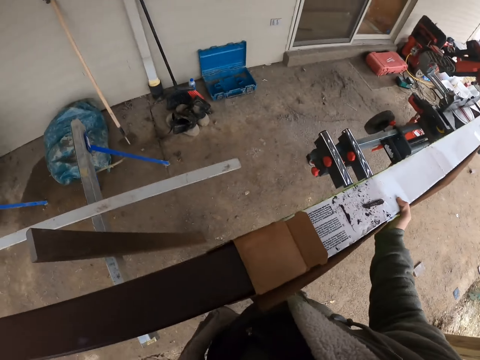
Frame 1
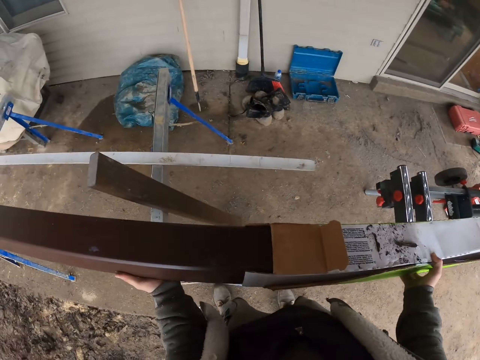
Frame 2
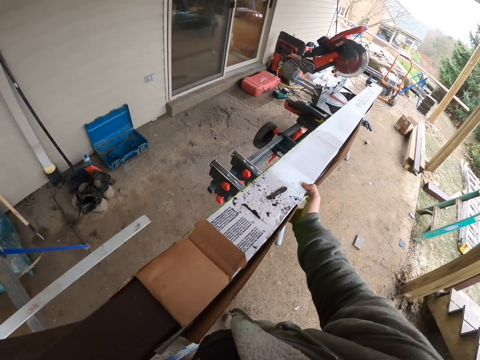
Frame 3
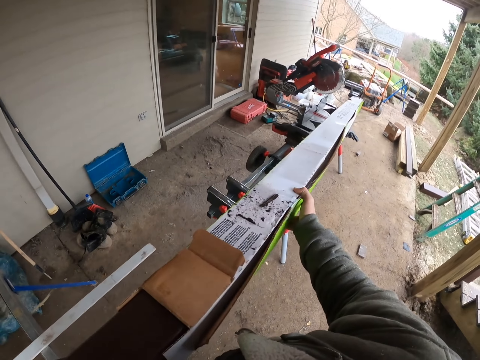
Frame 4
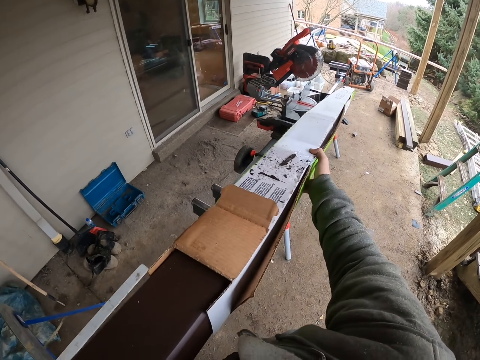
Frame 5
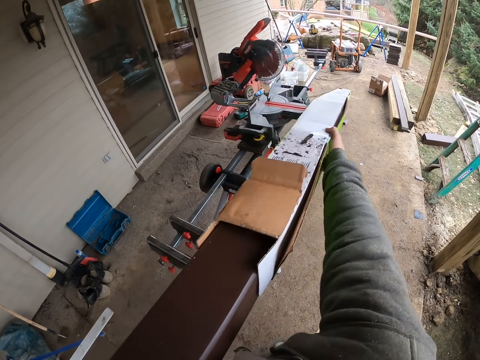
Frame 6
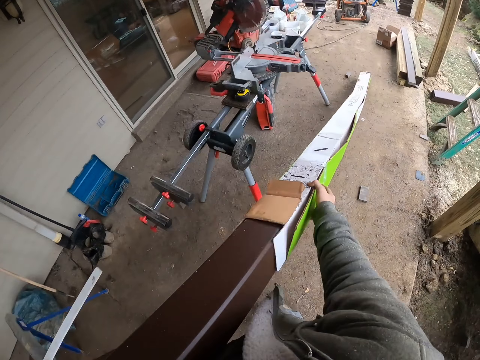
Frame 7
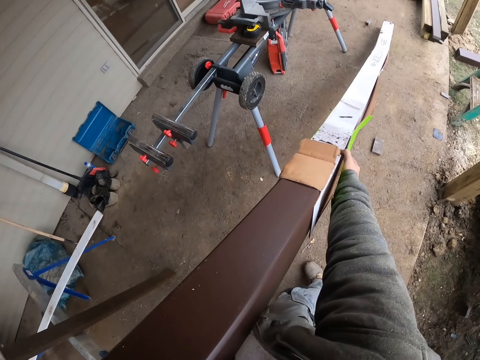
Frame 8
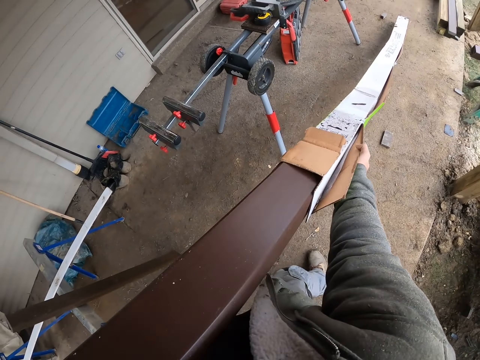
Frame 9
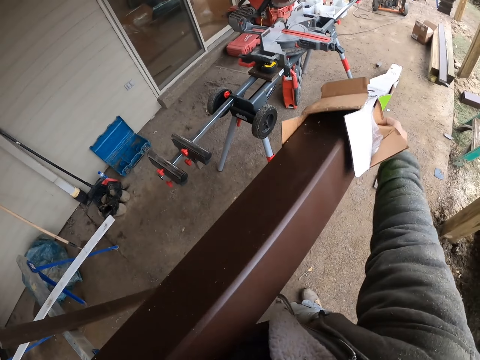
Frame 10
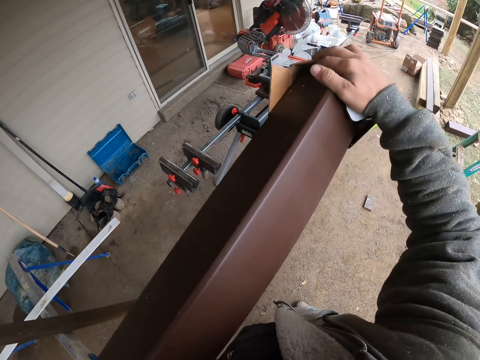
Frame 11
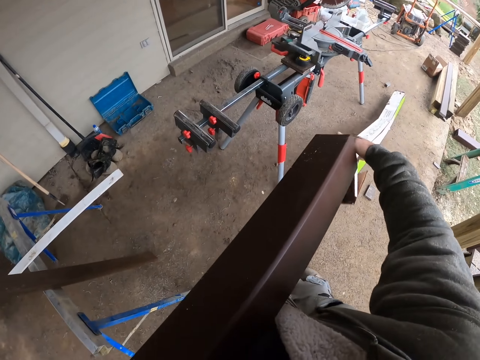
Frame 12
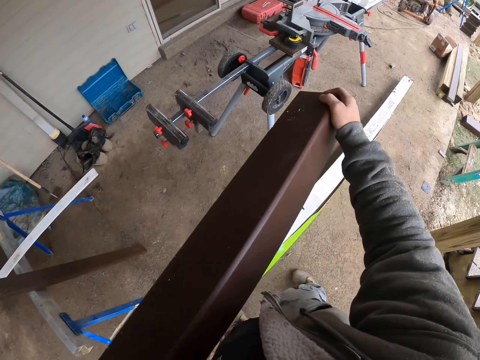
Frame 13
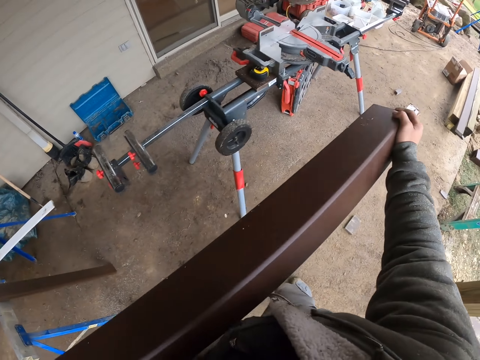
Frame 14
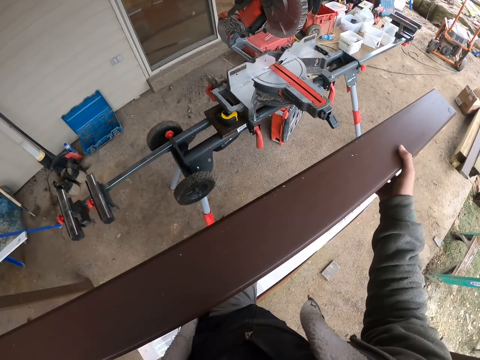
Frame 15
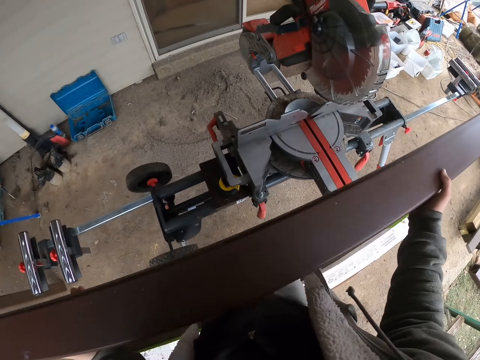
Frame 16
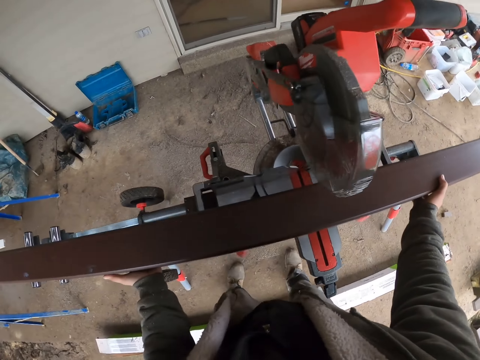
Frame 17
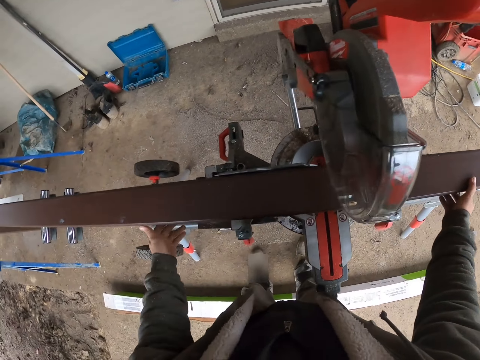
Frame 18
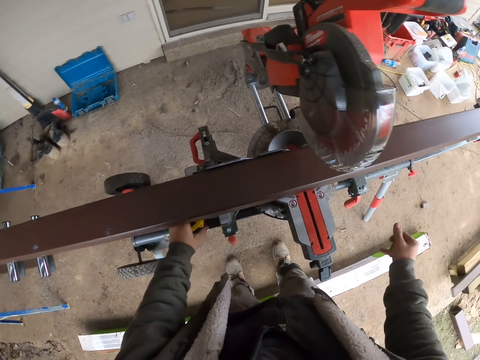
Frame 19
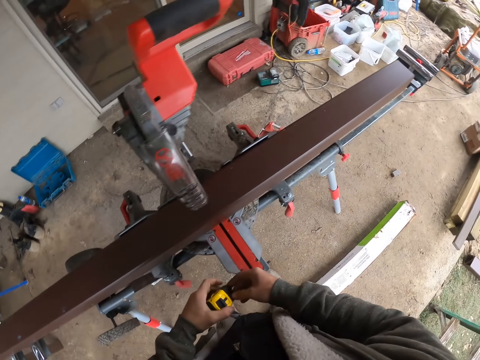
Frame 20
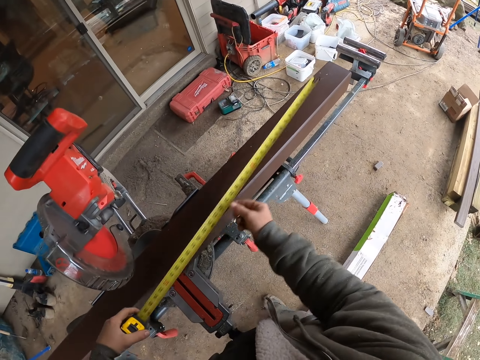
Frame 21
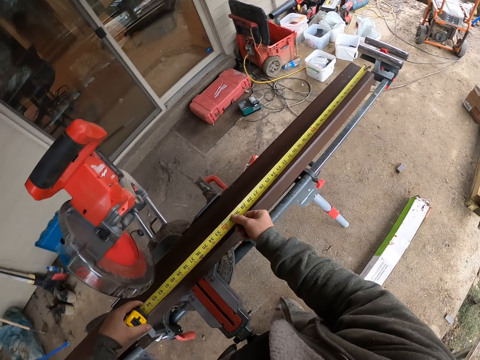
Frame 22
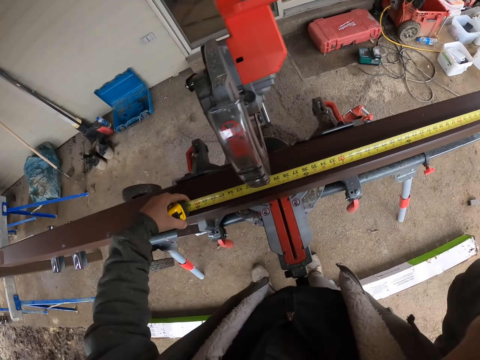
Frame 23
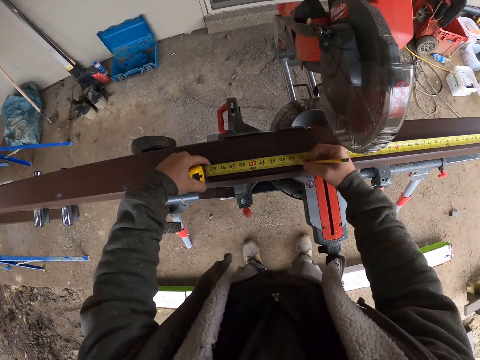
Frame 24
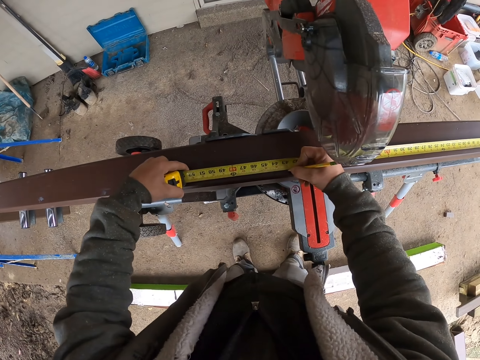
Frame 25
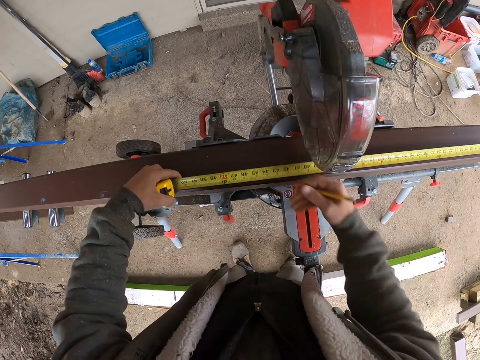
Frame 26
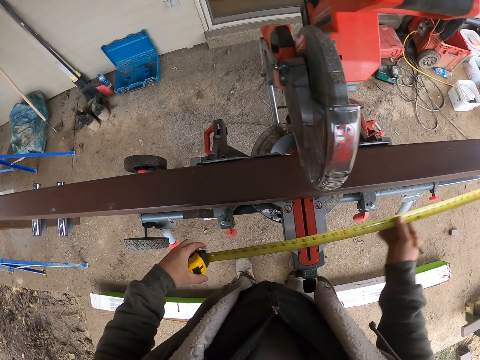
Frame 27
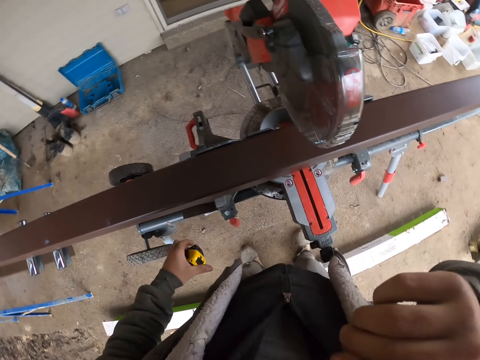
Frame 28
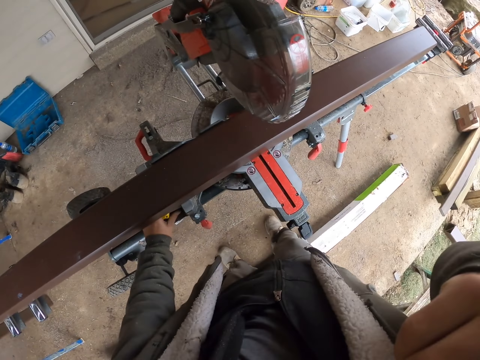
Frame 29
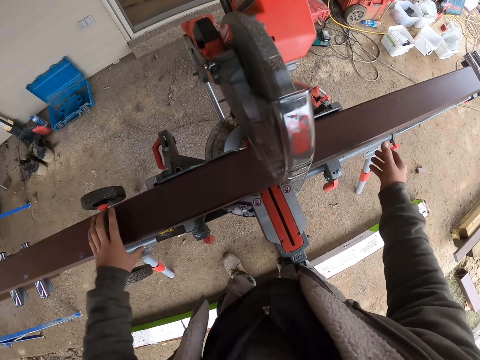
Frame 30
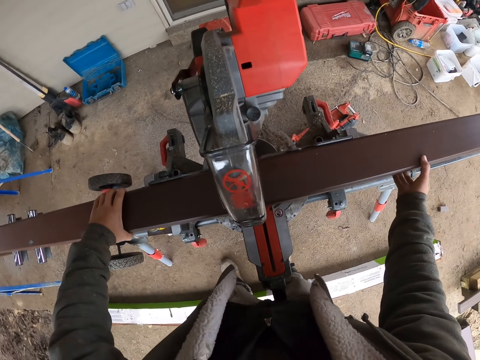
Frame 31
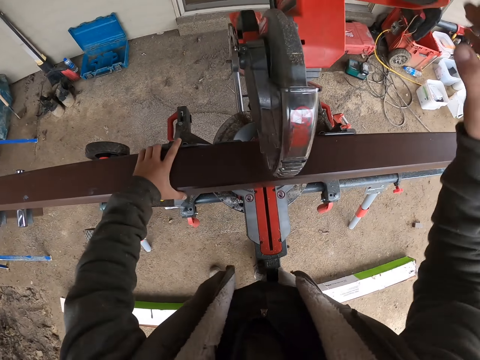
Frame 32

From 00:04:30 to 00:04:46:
The camera wearer puts the wood on the wood cutter, the compound miter saw. They pick up a tape measure. They measure the wood with the tape measure. They mark a point on the wood with a pencil. They put the tape measure aside.

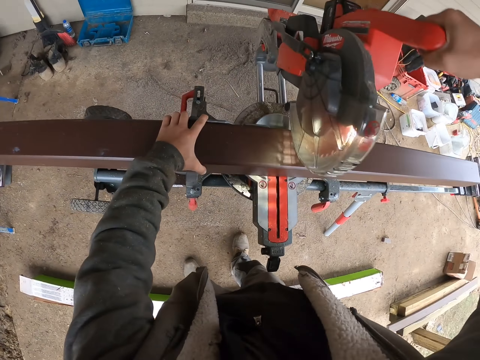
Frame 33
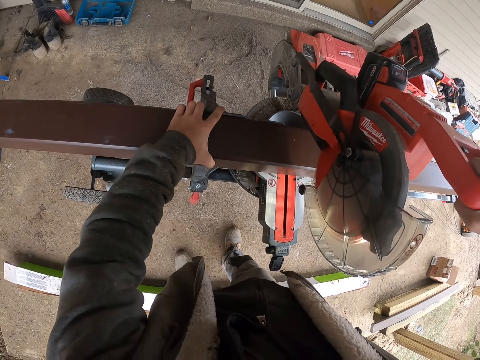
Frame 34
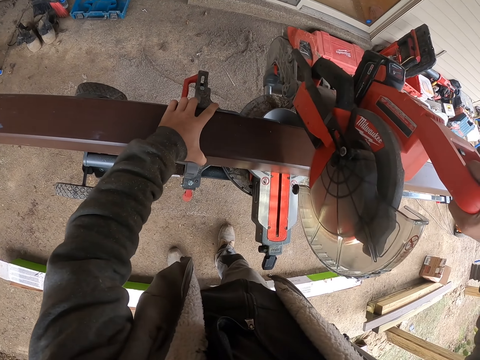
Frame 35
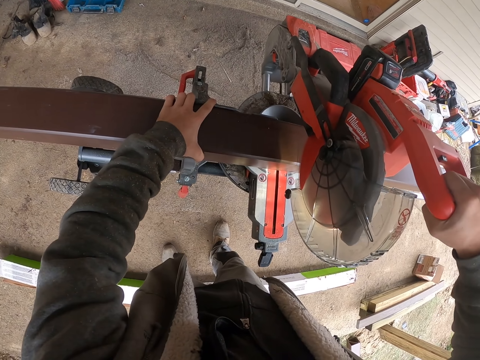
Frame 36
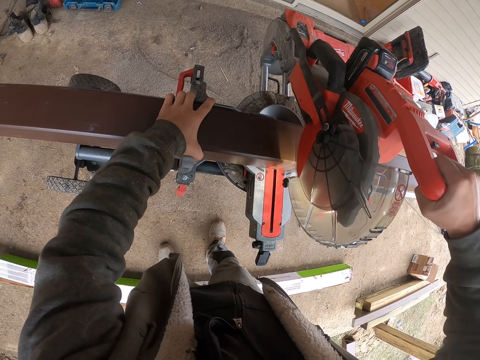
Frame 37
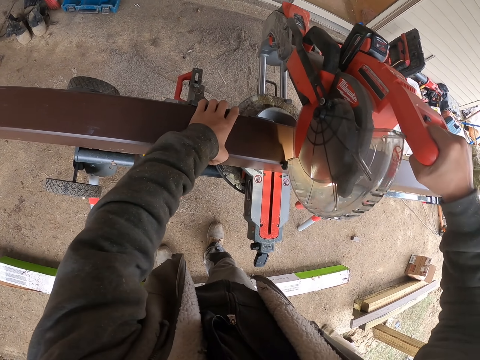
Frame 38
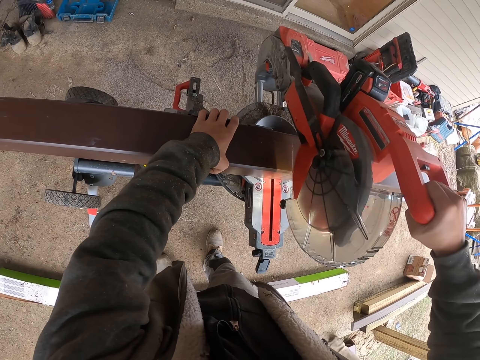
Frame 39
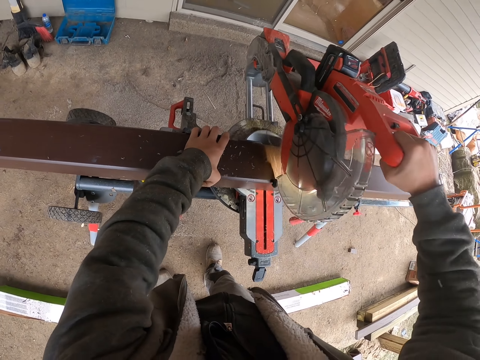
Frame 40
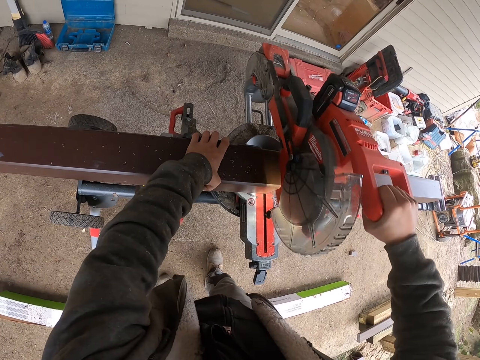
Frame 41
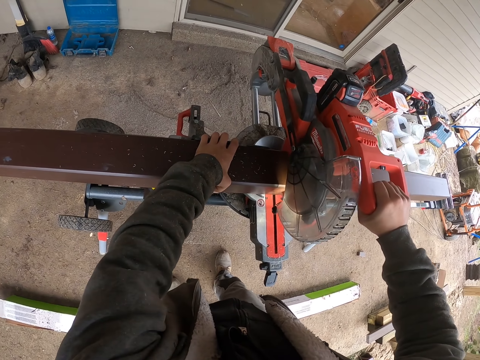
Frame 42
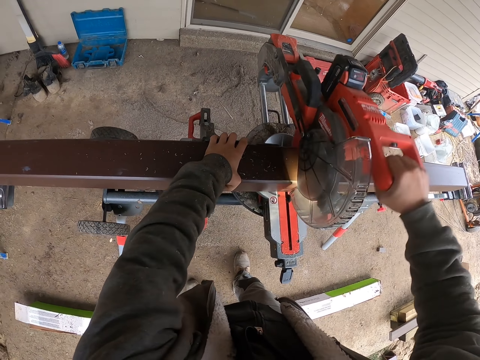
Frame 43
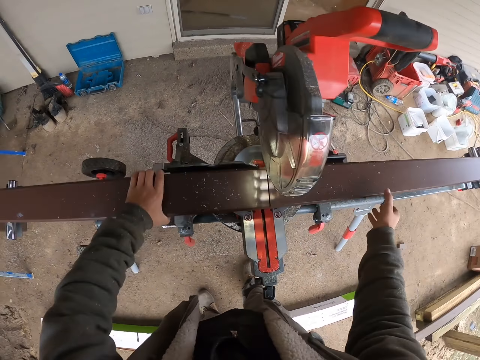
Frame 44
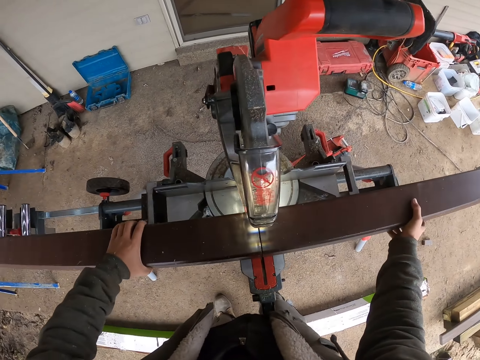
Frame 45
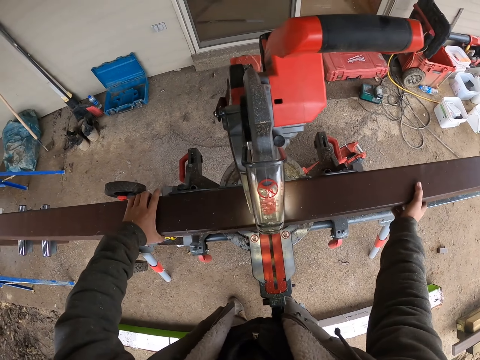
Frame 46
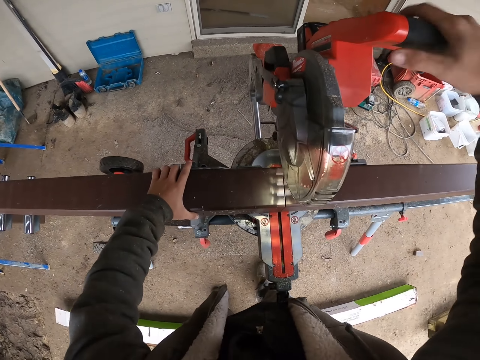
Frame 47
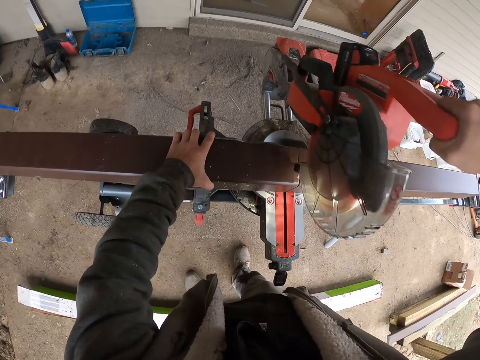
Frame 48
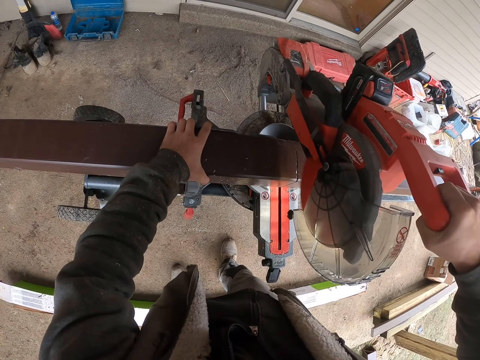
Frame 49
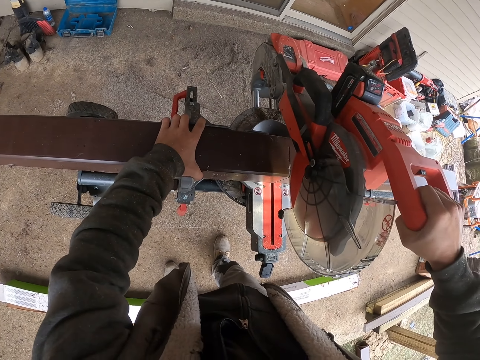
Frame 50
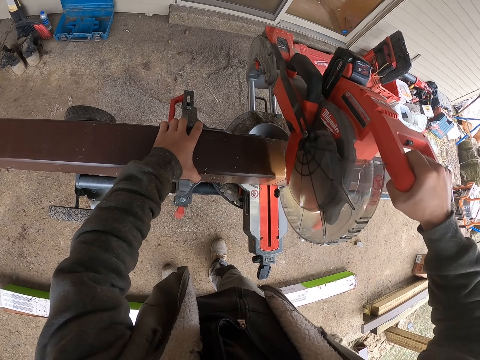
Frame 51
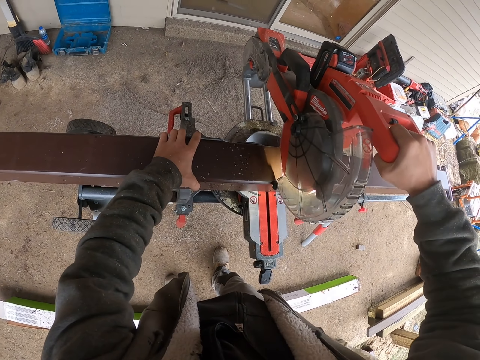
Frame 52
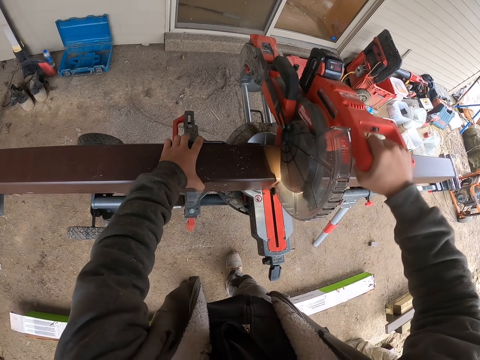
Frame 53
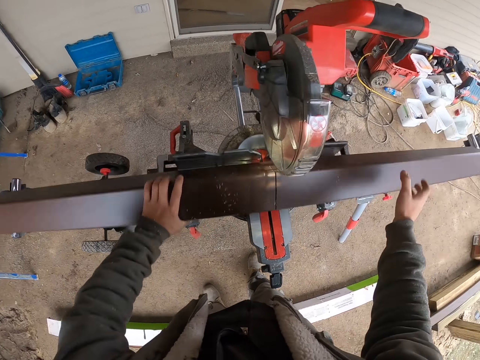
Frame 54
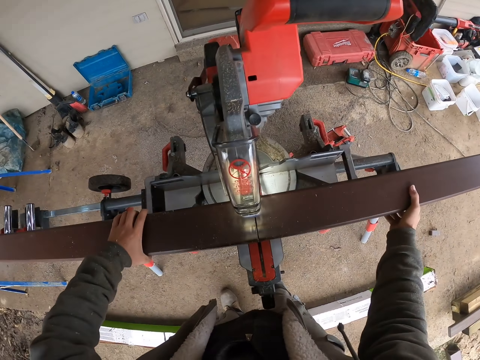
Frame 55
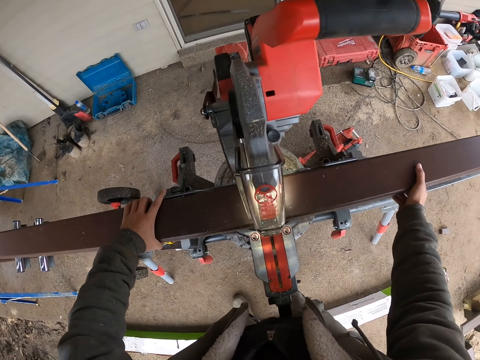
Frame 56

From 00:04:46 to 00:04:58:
The camera wearer puts on the cutter machine. They cut something. They cut the metal. They turn the metal. They cut the metal.
